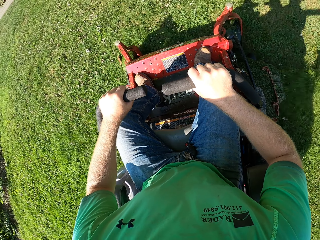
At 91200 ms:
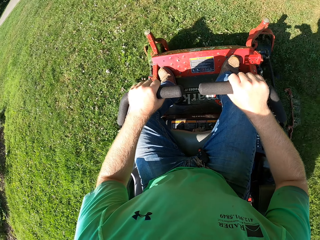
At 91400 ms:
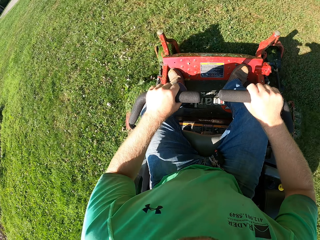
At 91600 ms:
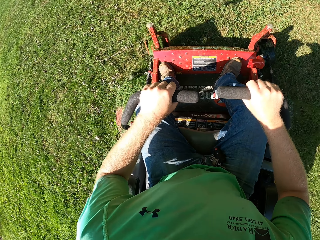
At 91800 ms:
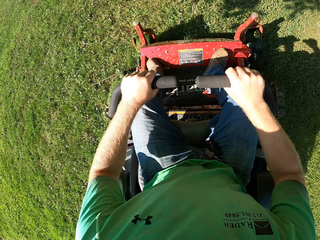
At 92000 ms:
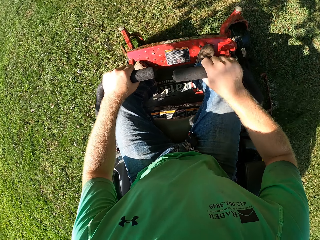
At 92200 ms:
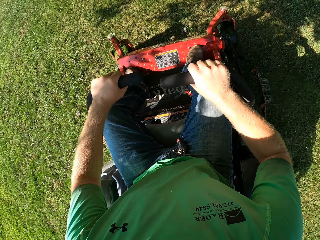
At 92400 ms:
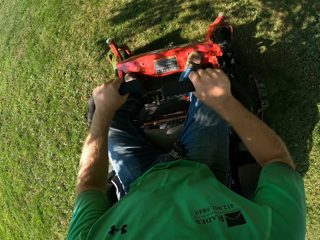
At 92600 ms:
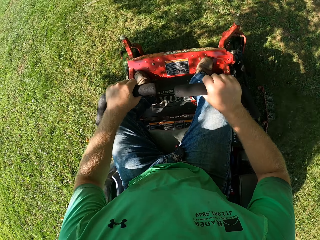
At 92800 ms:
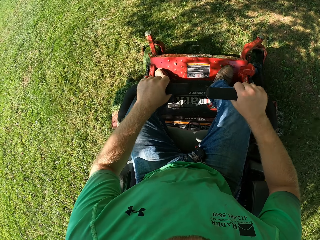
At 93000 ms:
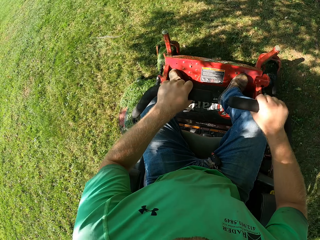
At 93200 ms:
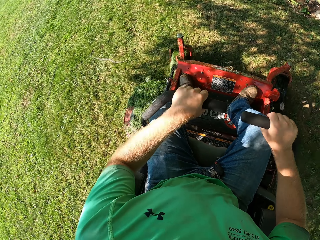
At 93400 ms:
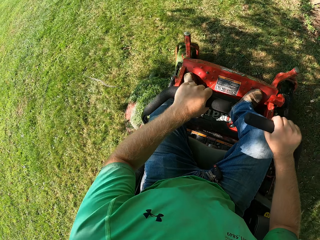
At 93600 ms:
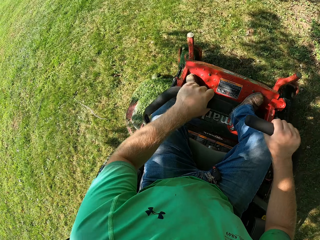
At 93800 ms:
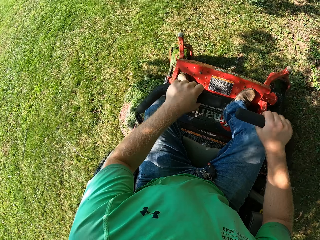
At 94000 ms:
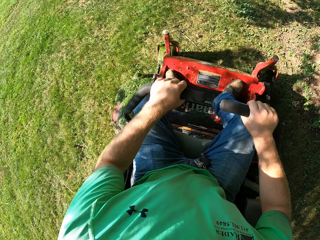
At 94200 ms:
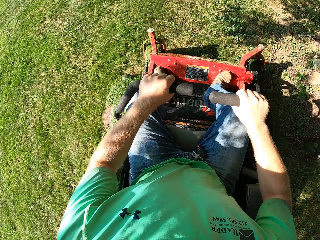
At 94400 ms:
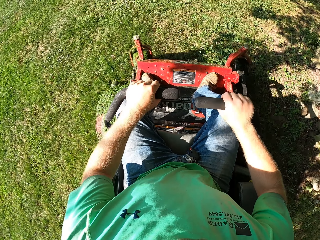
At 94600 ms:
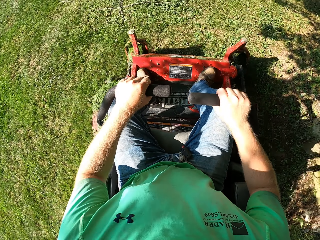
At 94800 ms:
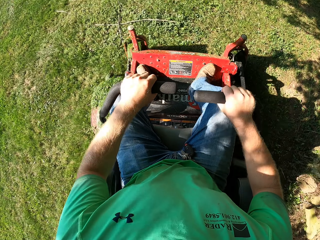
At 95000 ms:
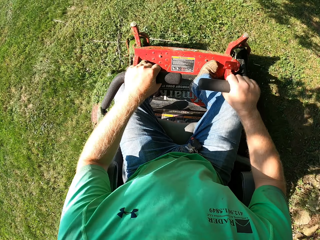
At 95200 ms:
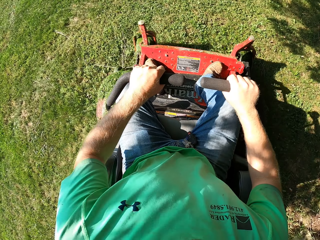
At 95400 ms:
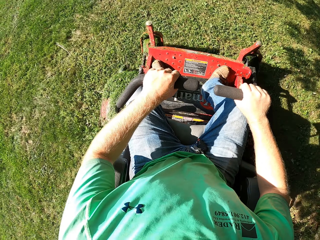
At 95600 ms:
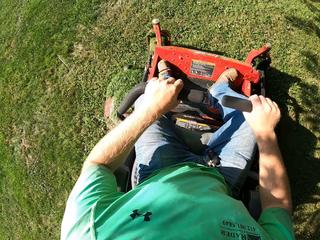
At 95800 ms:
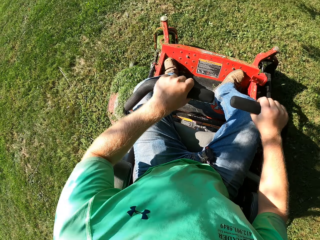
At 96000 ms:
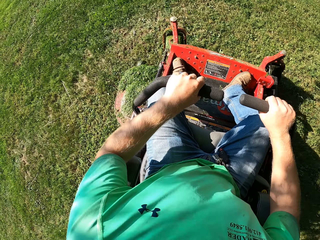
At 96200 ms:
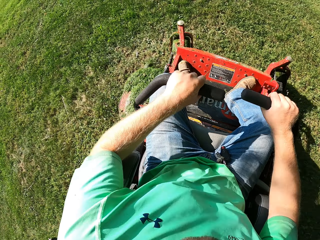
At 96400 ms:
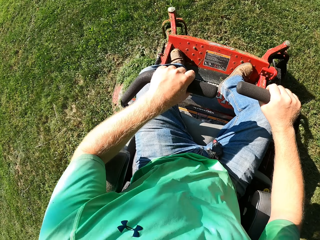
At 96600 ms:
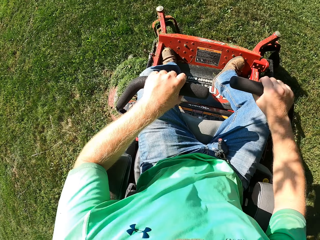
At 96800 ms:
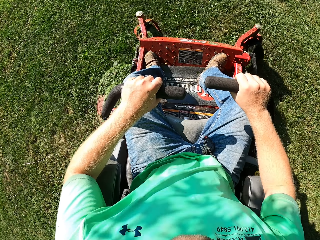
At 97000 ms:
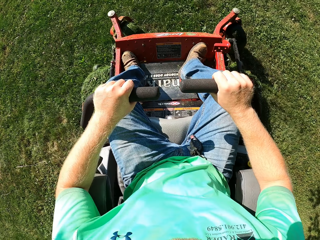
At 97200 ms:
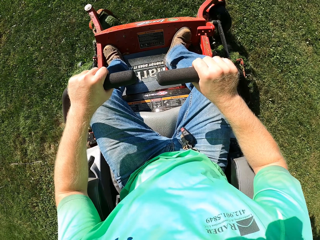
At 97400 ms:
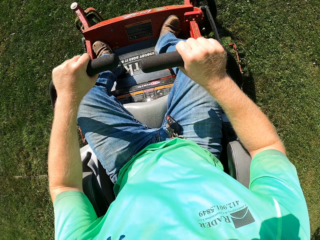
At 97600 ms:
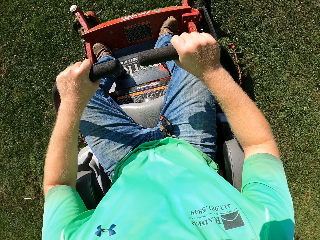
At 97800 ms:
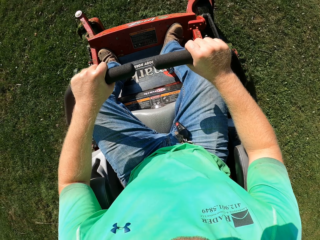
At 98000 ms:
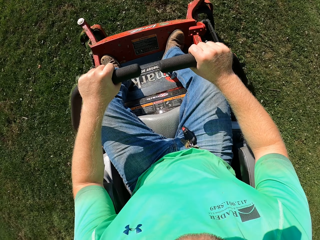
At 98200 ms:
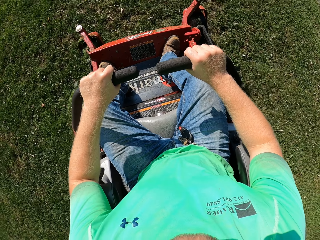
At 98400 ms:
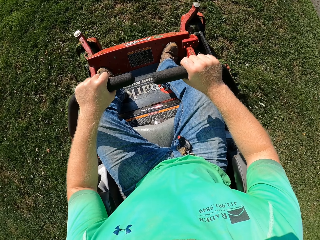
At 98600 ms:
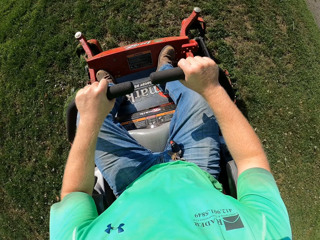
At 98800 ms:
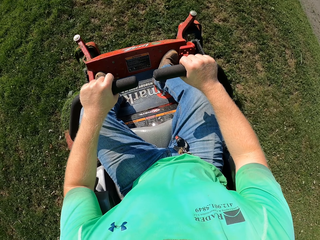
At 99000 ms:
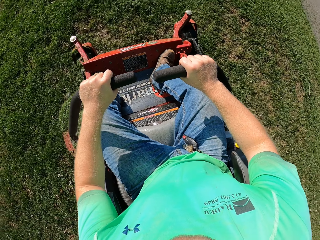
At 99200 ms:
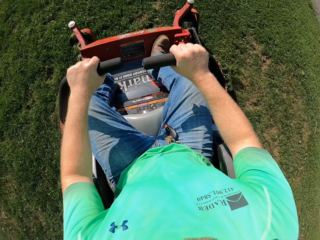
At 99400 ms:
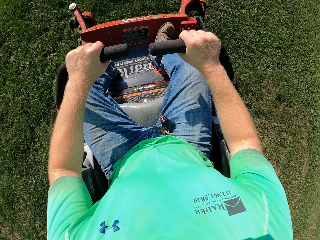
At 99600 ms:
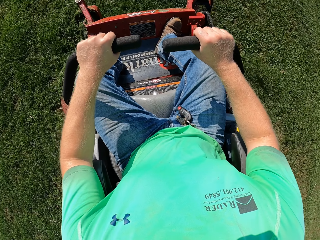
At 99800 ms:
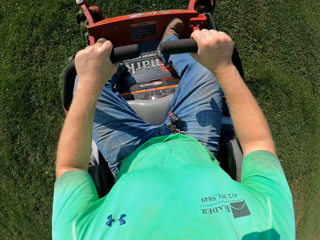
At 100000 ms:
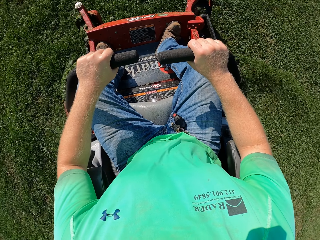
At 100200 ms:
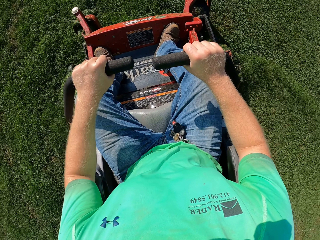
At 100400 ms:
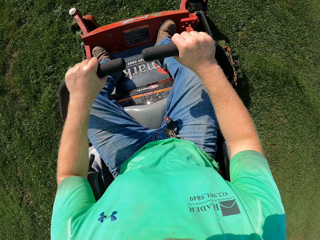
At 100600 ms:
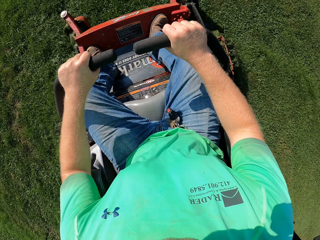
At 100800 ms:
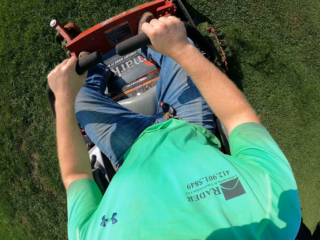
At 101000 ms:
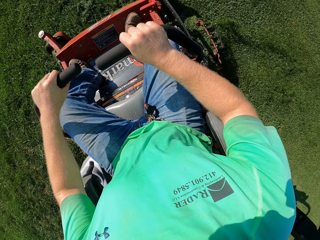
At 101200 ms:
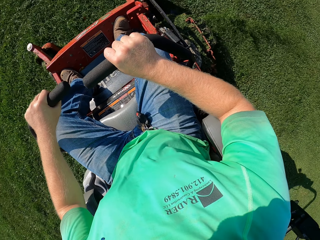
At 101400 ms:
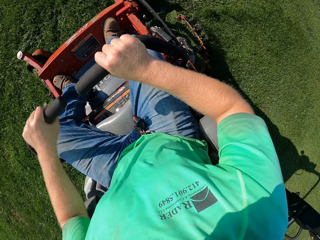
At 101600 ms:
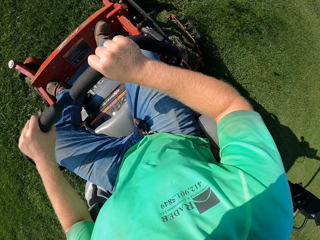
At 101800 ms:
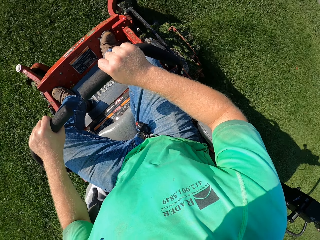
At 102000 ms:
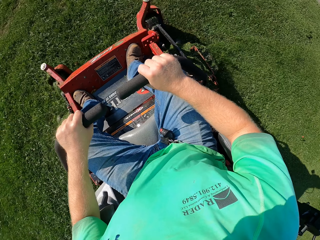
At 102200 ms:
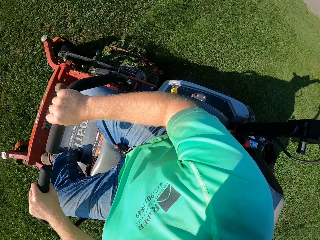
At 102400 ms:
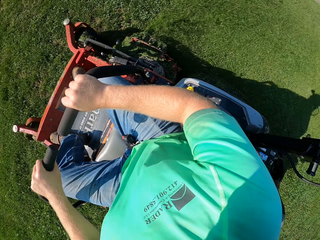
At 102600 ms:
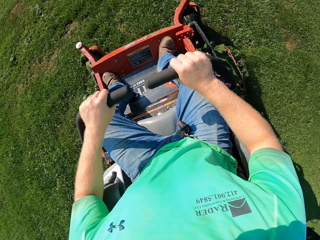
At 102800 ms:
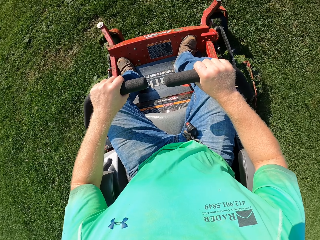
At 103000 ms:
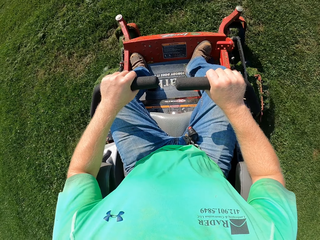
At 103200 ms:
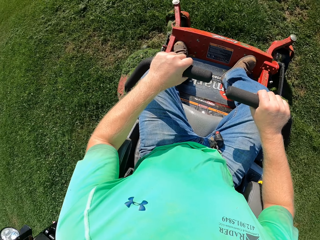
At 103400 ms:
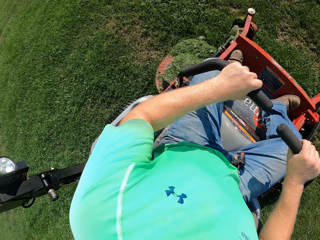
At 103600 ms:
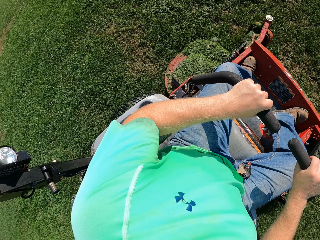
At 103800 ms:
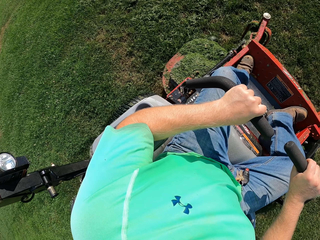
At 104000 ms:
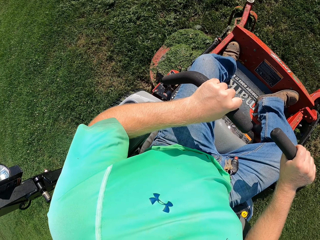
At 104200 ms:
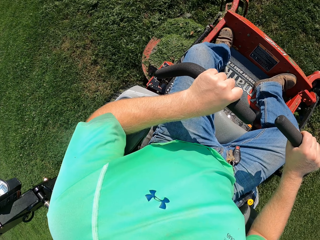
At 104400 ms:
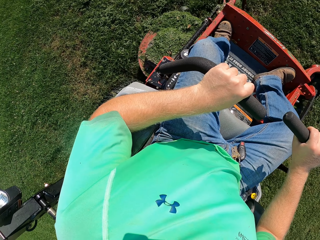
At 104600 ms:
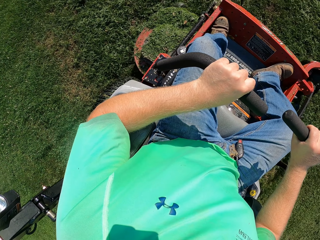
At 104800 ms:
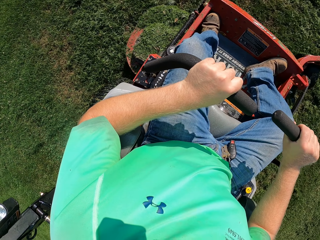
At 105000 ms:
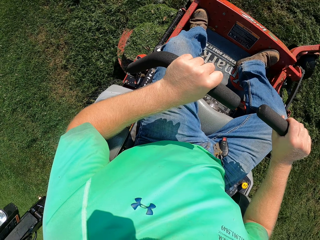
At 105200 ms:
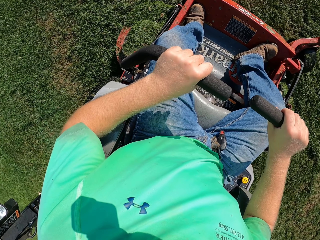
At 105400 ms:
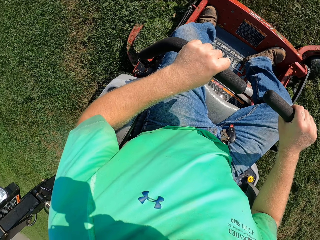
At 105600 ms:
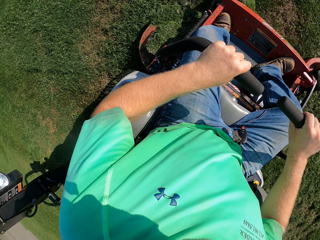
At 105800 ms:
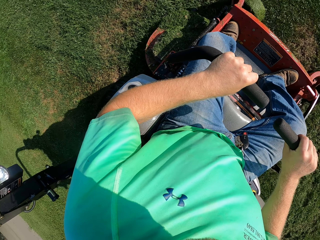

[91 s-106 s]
The camera wearer turns to the left. They turn to the right and look around.

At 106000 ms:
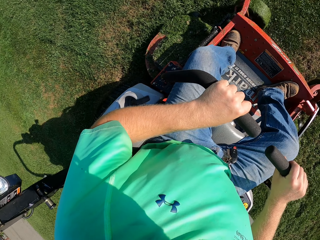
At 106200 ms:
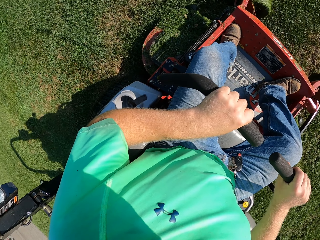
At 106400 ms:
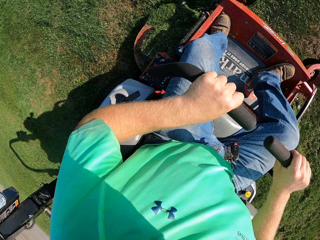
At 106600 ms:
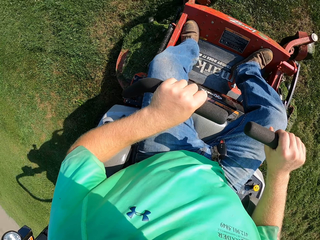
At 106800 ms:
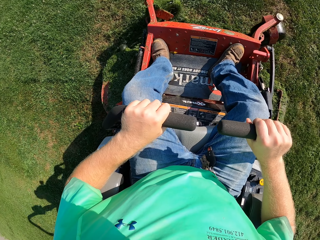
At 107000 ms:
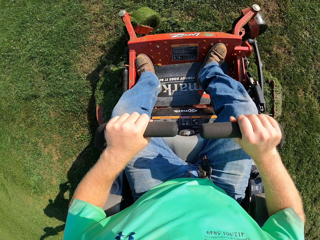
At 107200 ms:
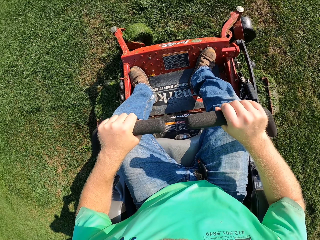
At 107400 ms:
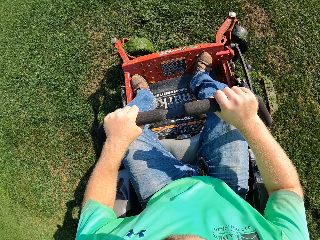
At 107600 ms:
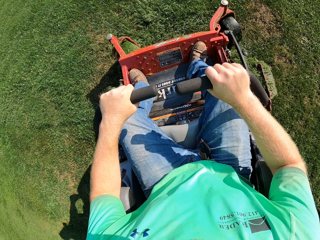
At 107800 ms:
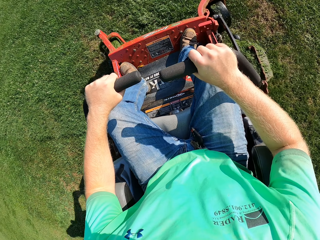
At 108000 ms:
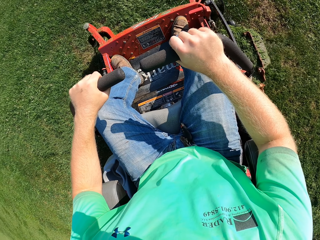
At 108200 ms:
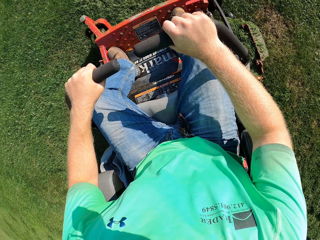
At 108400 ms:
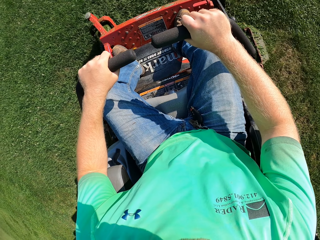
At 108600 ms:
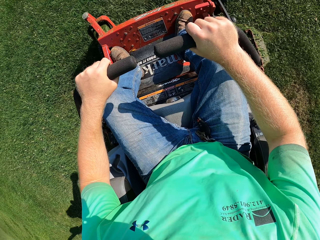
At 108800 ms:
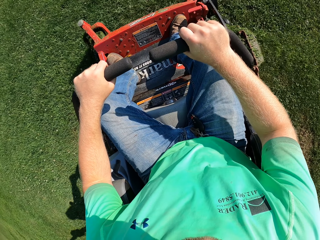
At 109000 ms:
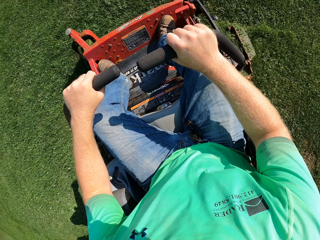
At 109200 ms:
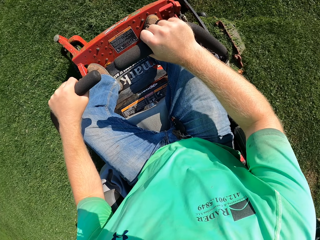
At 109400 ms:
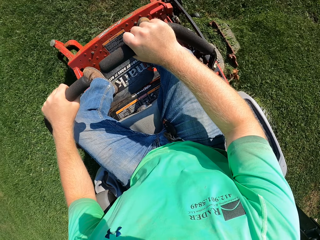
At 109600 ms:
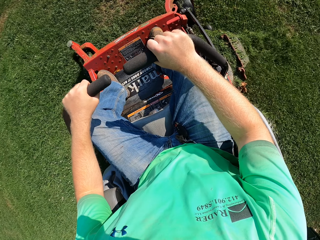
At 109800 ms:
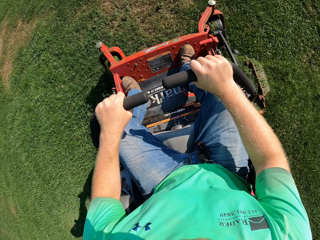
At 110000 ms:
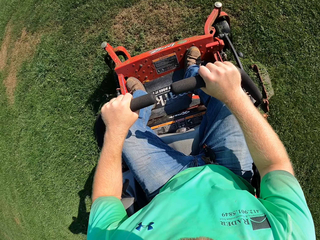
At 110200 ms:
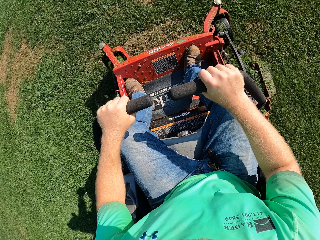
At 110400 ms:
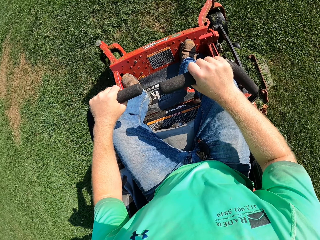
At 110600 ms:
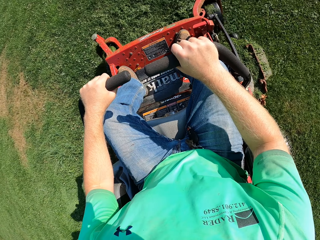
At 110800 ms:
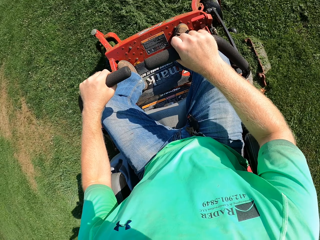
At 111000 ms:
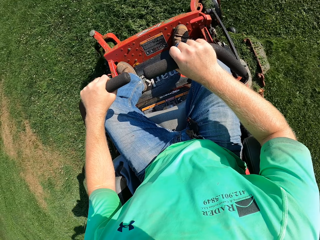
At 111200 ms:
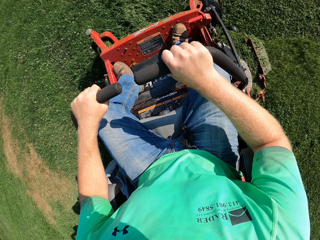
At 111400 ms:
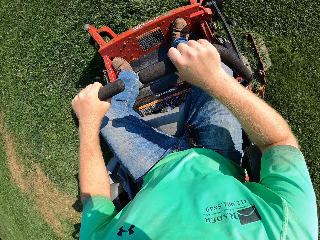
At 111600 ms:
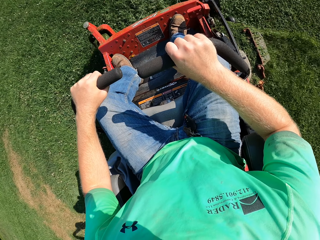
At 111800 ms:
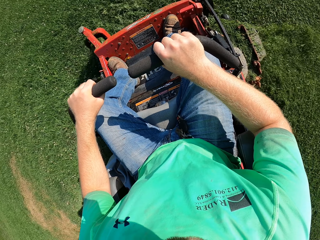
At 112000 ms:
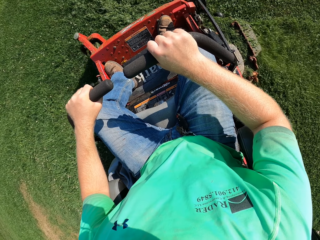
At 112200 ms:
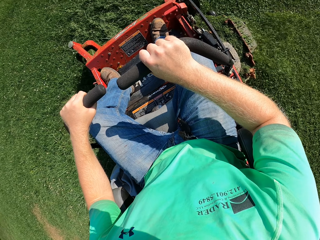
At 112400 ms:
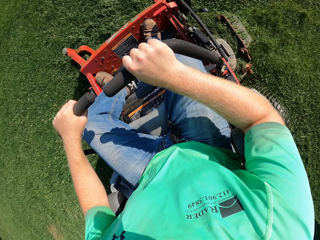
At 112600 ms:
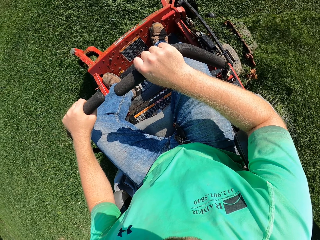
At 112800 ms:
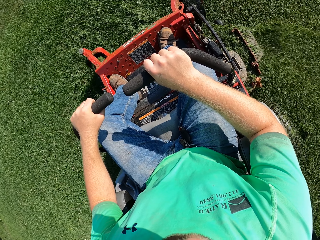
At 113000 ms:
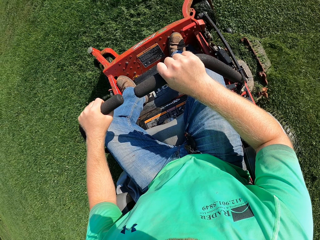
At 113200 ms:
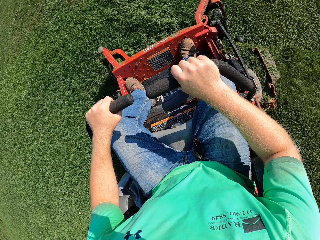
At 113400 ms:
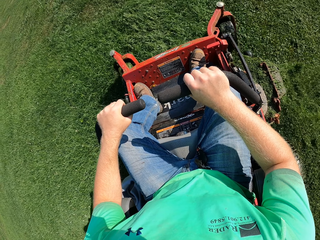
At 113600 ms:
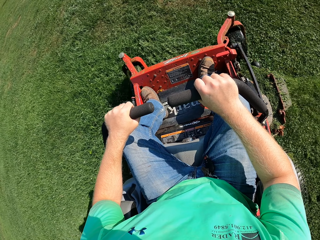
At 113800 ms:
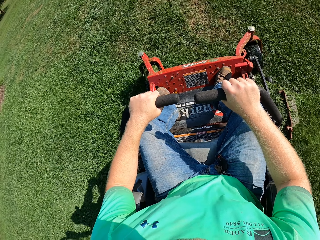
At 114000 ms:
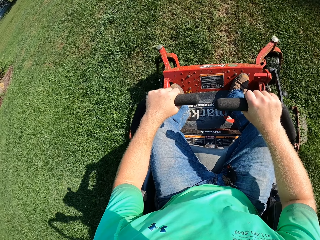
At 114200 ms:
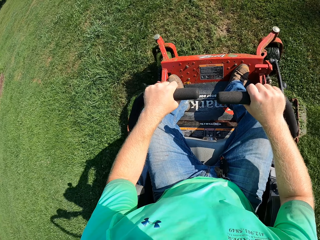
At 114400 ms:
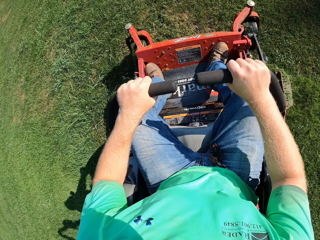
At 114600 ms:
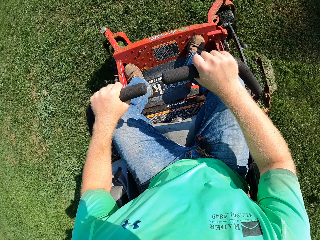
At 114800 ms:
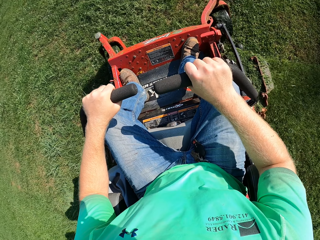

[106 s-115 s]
The camera wearer mows on the right side.
